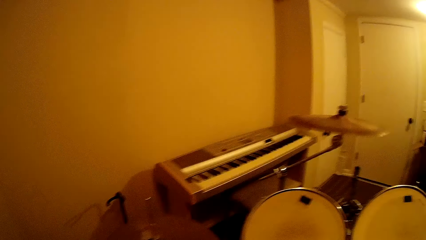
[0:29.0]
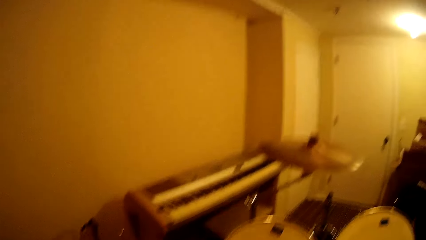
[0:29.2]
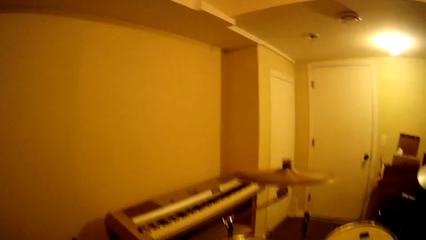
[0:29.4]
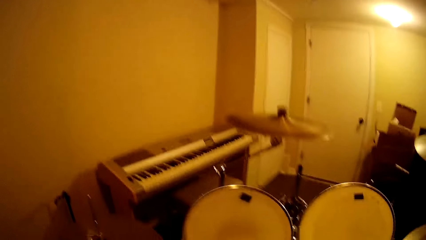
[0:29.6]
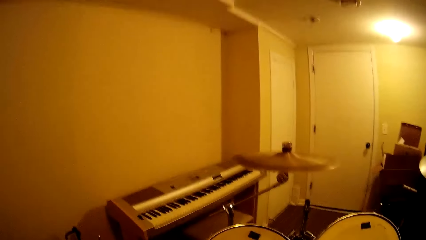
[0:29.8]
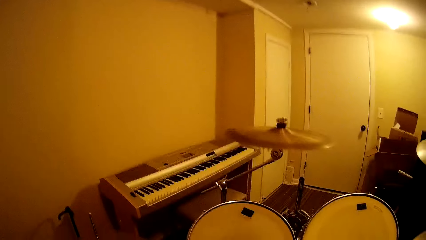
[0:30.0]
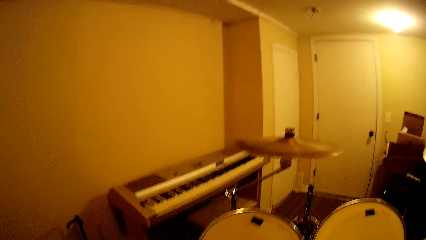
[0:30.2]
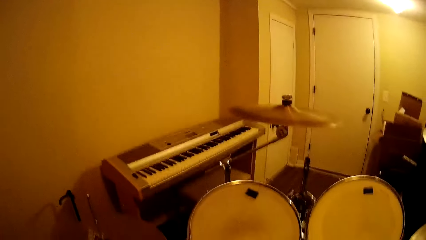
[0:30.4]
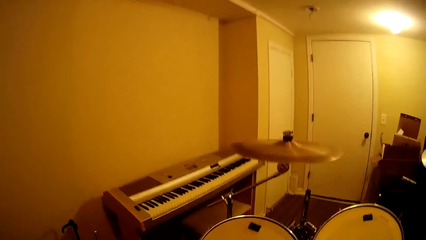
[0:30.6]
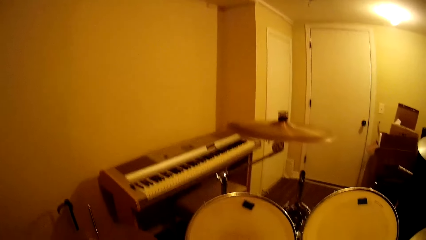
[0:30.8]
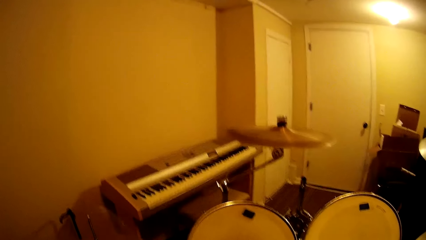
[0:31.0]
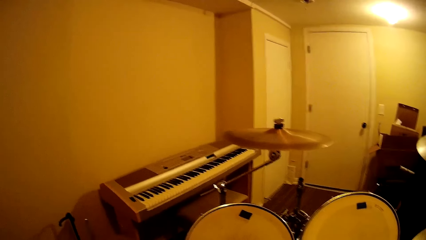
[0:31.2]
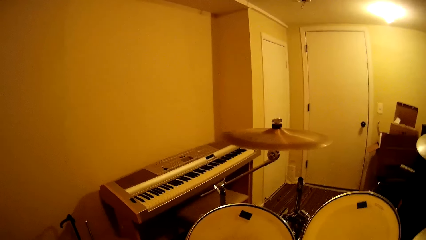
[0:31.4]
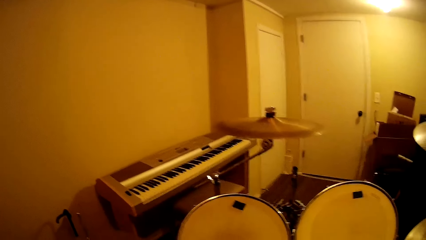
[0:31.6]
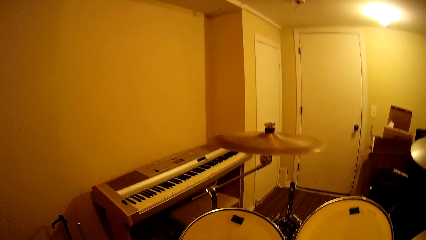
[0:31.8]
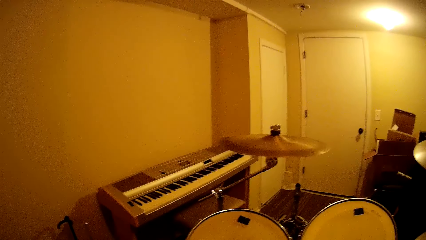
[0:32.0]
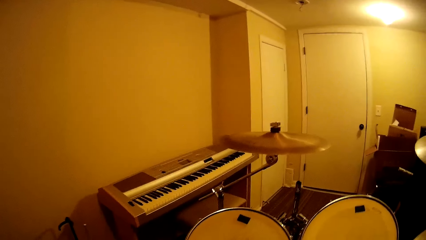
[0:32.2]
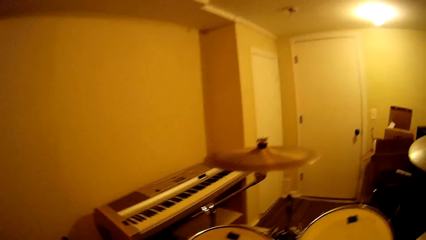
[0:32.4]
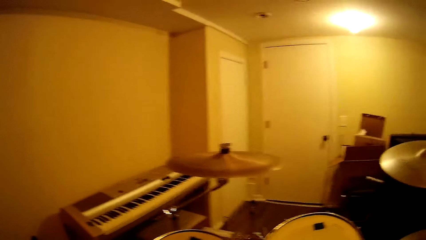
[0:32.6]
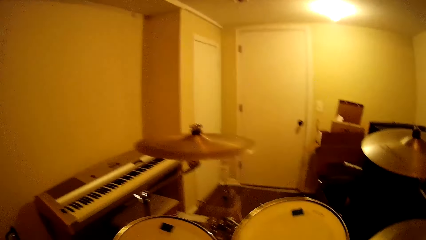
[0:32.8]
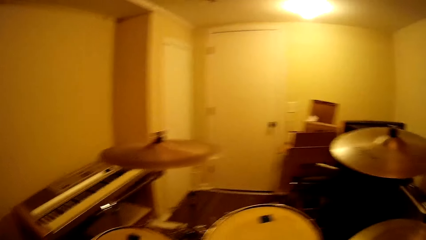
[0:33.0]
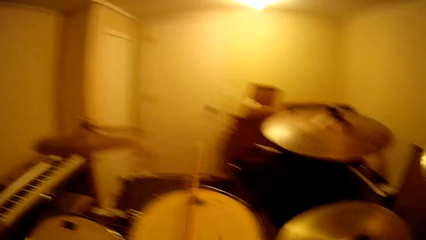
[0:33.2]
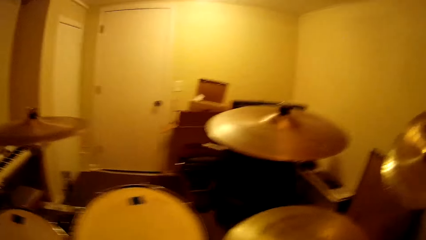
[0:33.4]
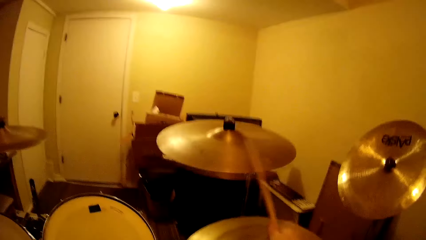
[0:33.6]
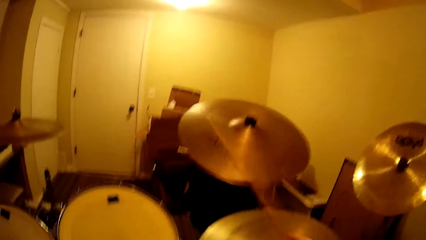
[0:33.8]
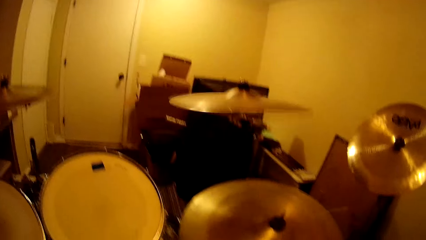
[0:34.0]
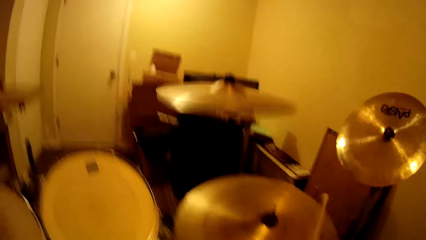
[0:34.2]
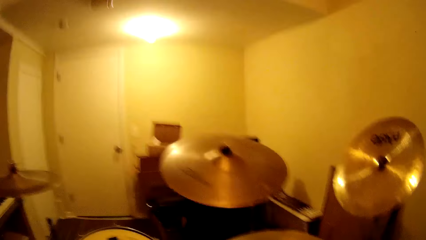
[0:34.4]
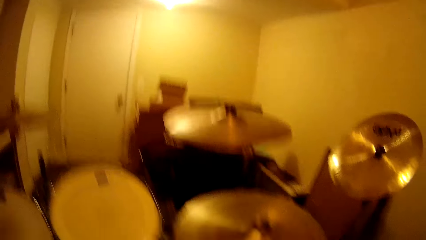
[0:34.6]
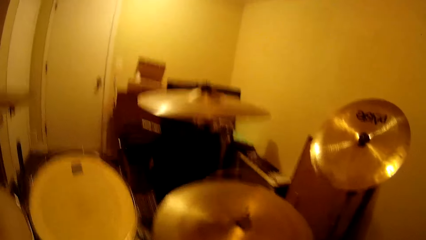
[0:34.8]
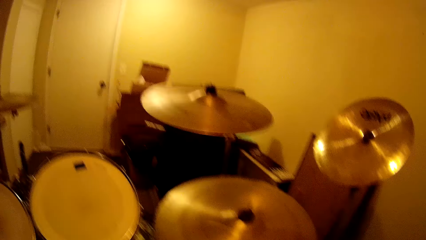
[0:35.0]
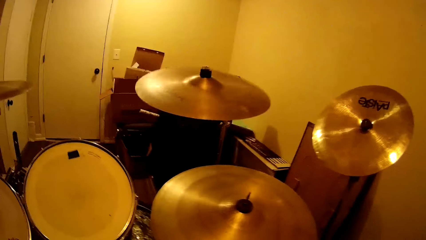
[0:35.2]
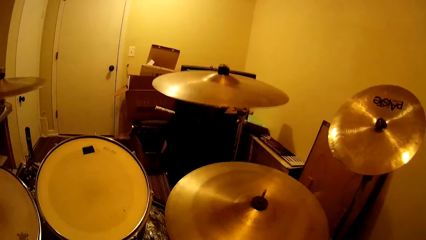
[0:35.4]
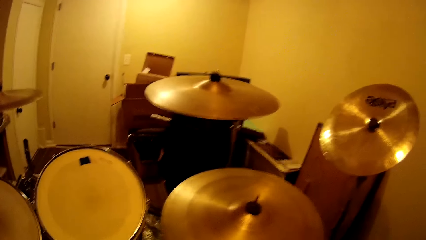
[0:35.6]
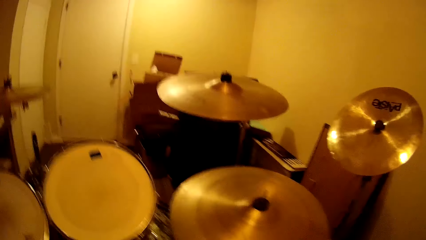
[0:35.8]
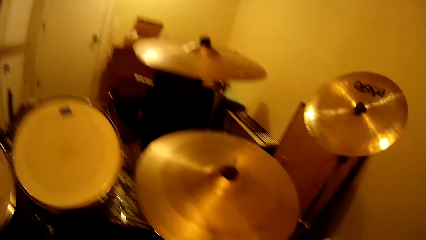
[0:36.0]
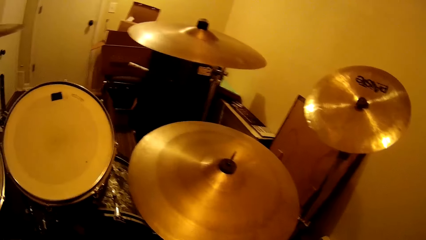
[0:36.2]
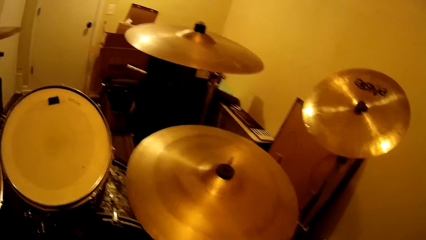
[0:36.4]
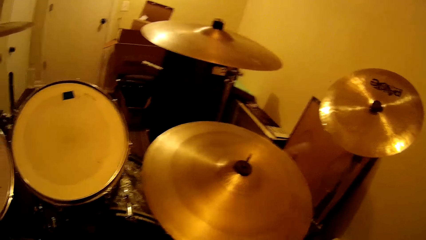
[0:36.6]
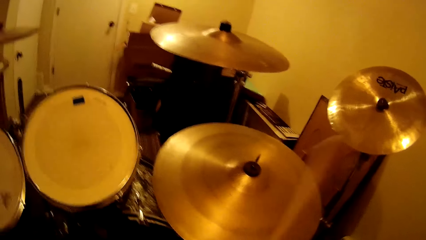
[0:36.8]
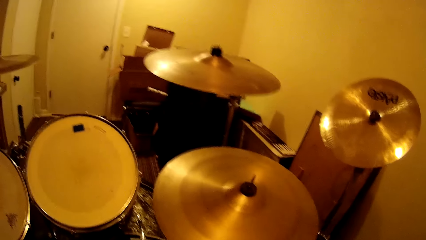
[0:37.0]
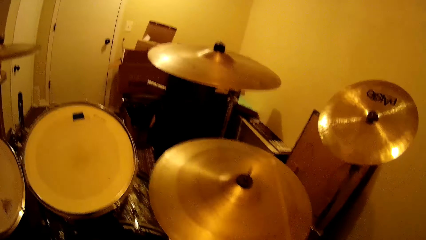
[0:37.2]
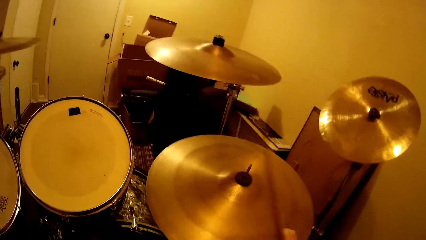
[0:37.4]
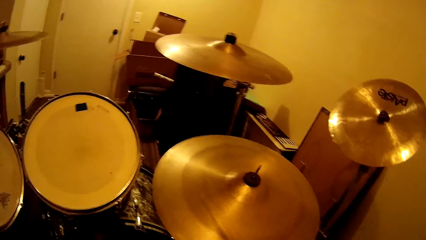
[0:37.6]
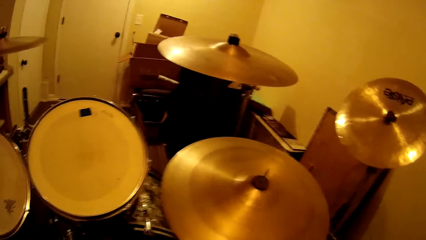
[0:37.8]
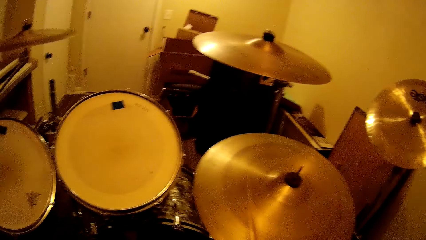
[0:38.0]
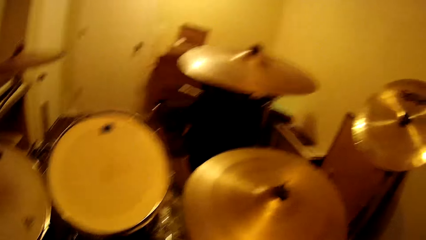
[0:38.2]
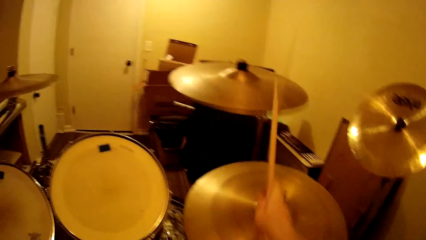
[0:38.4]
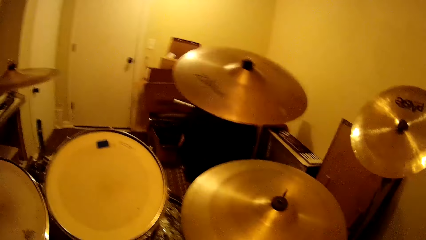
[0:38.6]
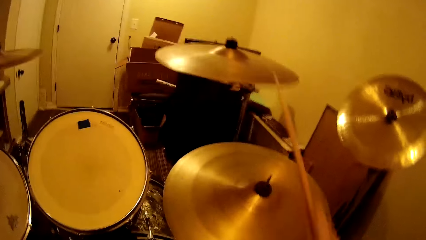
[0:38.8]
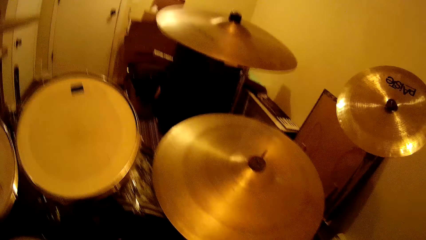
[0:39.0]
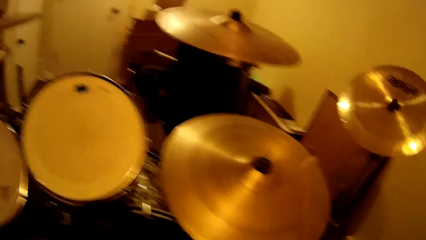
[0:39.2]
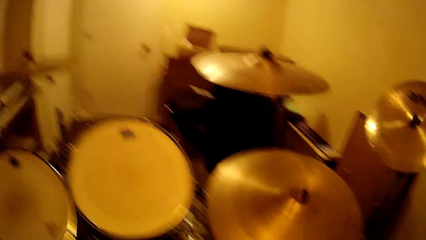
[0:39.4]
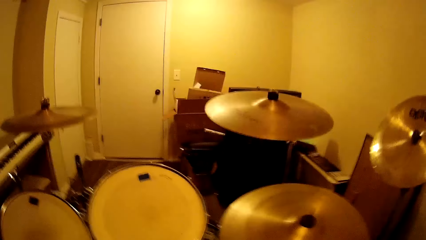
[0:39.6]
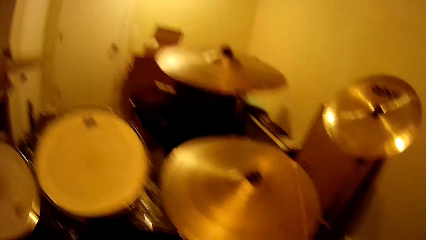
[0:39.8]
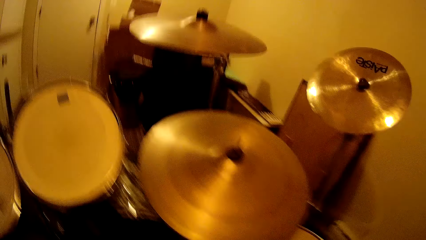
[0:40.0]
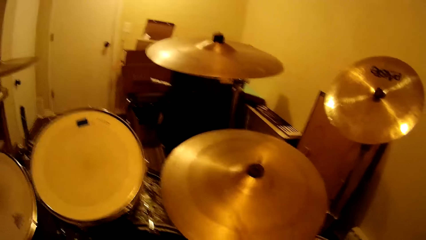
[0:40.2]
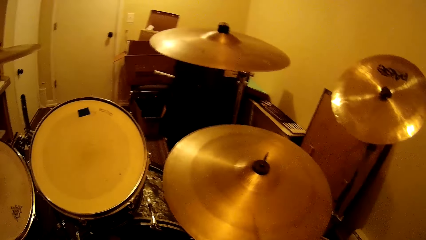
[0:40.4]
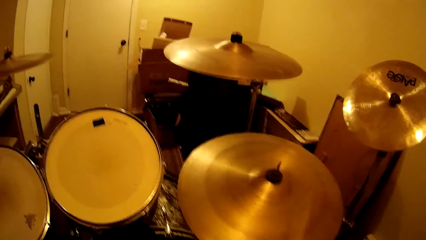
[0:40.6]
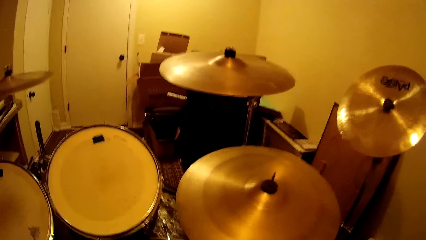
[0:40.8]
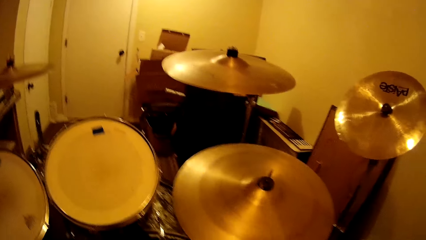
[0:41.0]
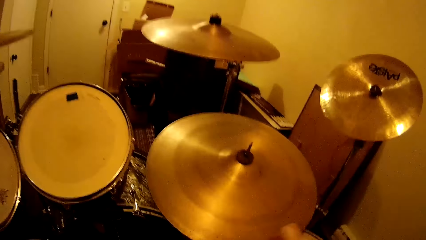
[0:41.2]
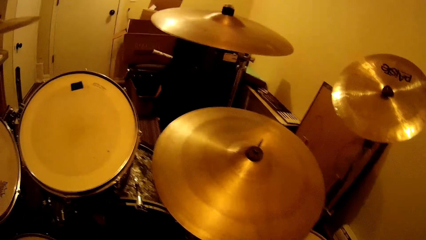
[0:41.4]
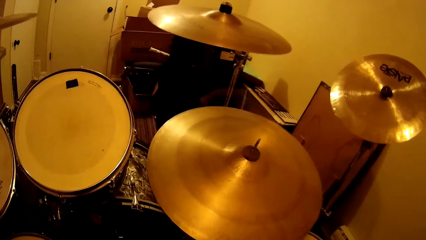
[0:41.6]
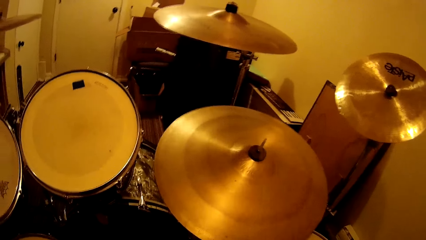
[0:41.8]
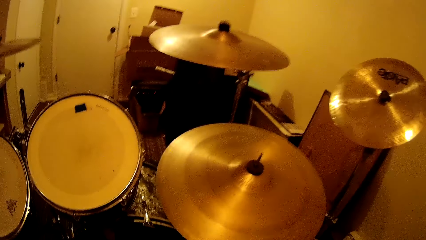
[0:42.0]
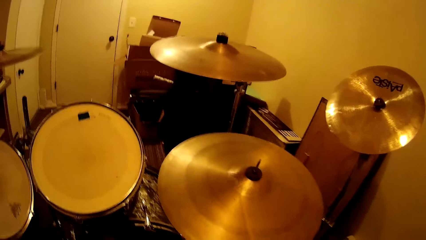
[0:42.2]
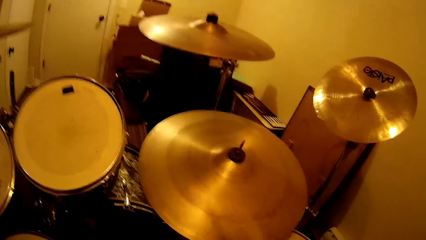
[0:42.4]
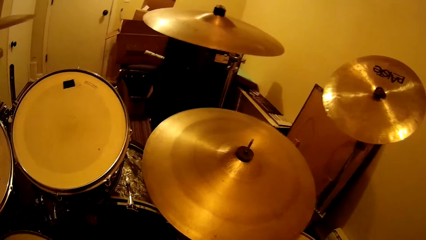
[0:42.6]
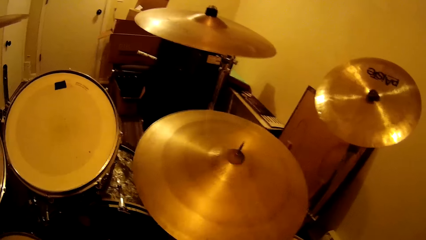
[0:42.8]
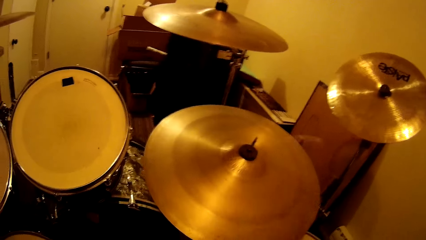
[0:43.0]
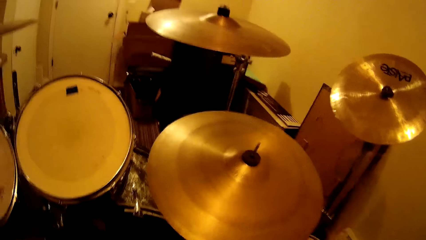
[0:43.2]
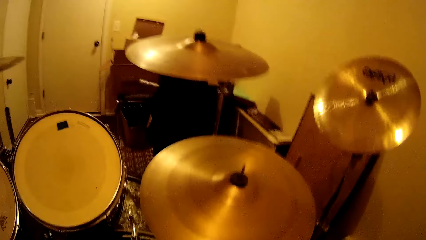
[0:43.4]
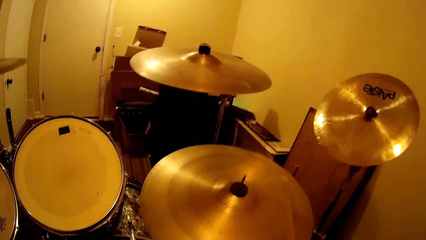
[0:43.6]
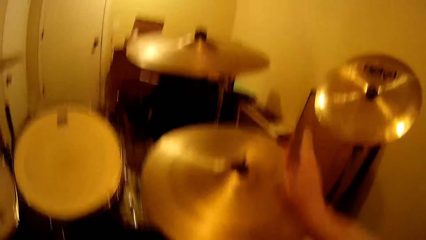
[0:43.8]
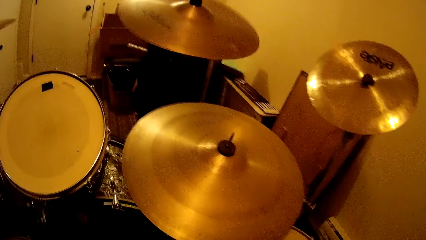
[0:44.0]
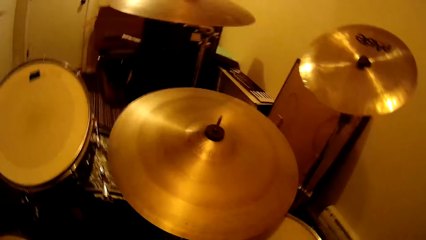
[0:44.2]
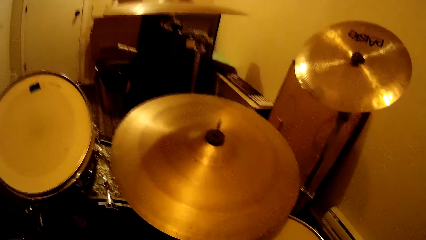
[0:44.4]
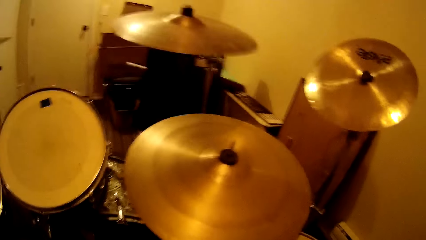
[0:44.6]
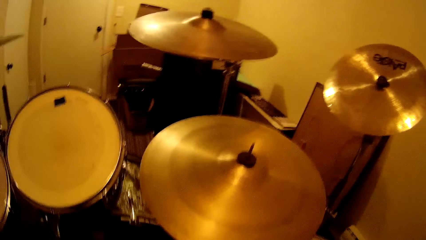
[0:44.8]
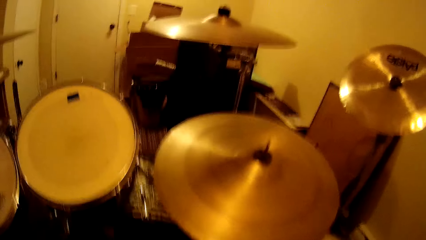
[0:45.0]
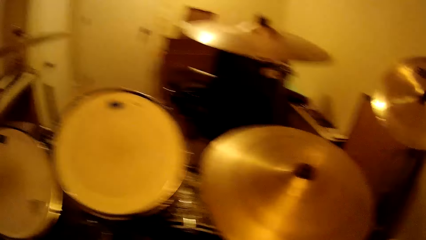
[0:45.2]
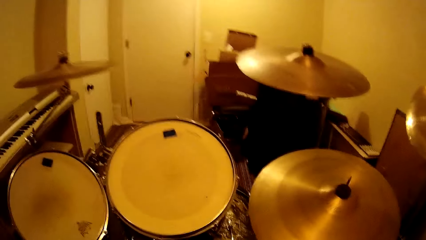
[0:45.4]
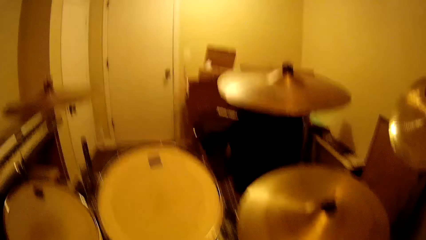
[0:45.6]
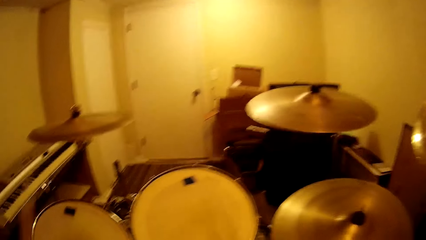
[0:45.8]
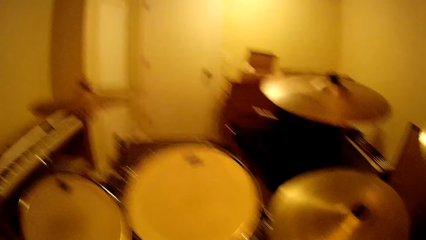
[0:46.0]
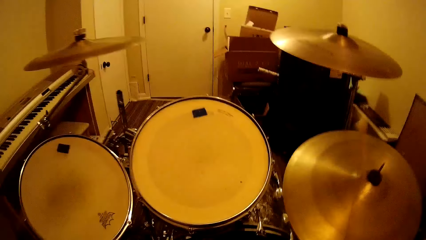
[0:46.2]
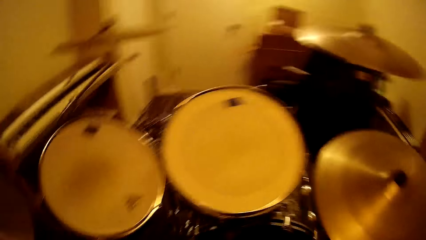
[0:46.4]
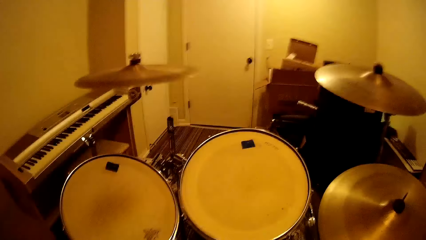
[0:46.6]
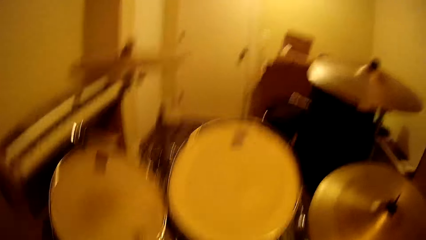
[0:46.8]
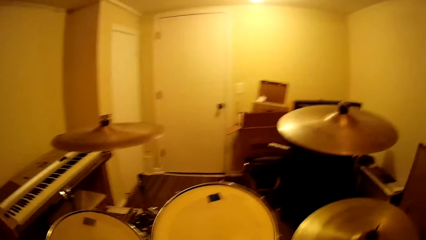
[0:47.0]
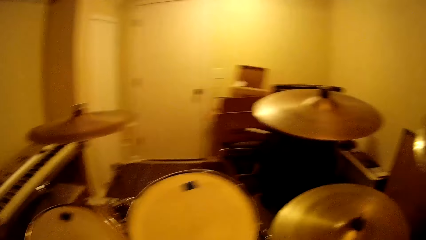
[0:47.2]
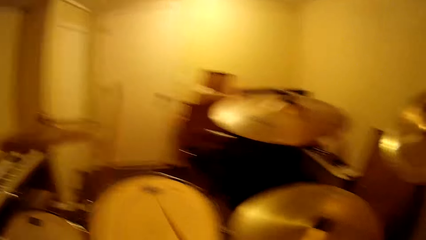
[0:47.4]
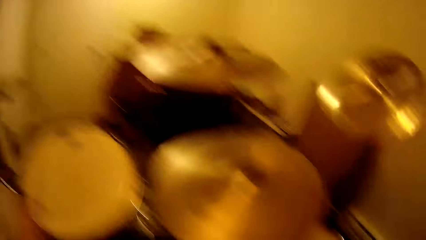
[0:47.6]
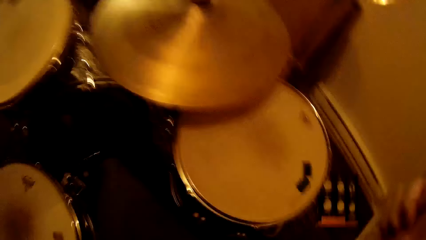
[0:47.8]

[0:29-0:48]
The camera wearer plays the drum. They play the drum repeatedly.
